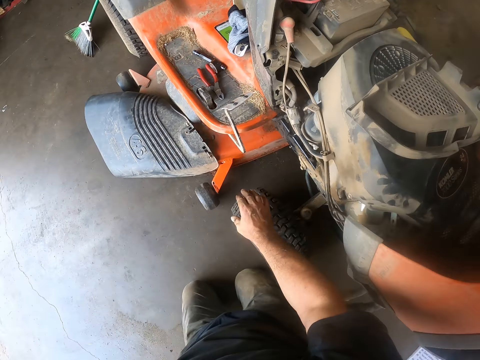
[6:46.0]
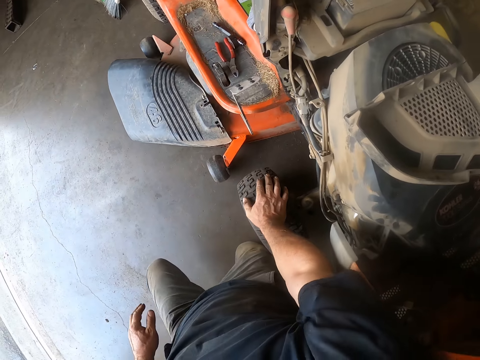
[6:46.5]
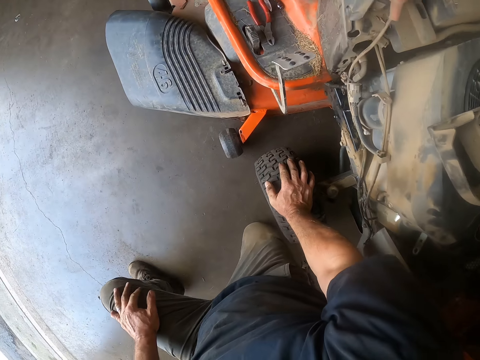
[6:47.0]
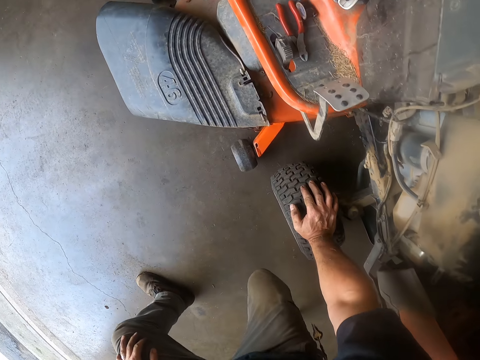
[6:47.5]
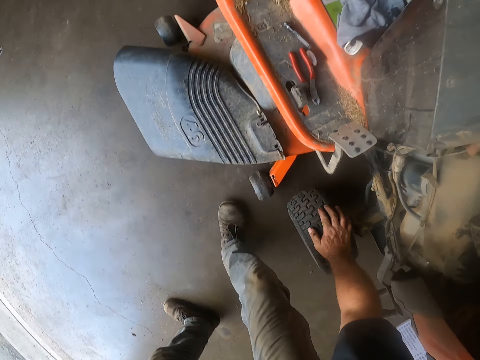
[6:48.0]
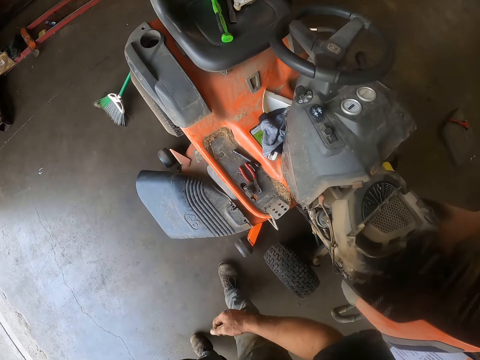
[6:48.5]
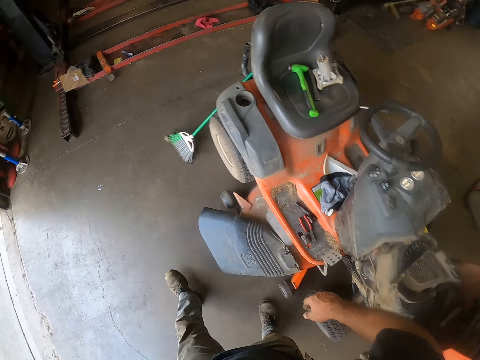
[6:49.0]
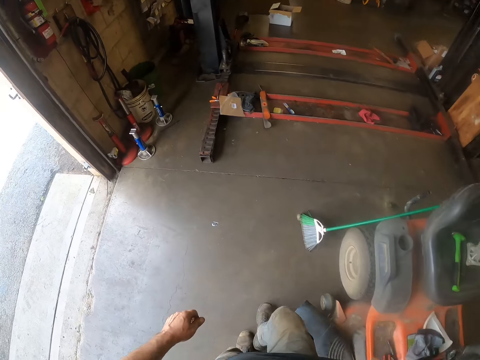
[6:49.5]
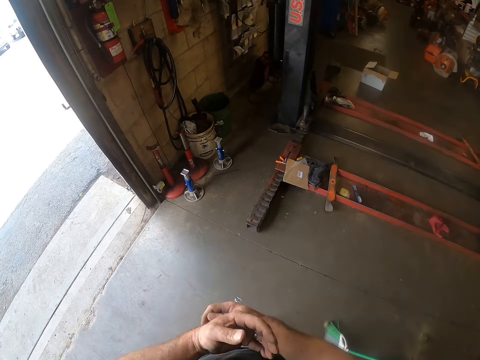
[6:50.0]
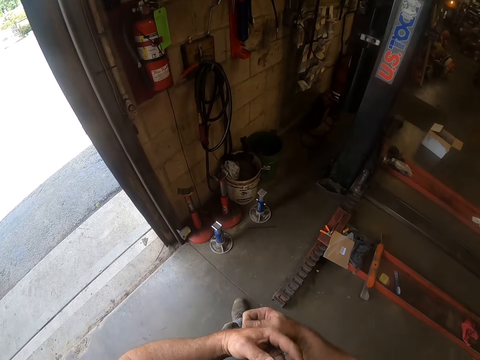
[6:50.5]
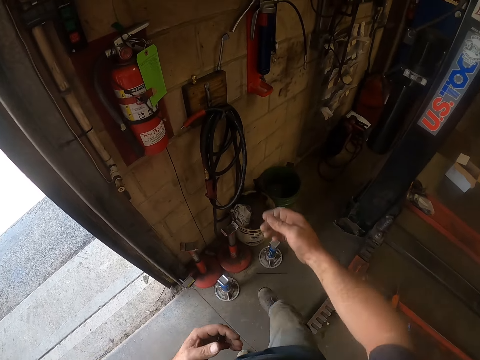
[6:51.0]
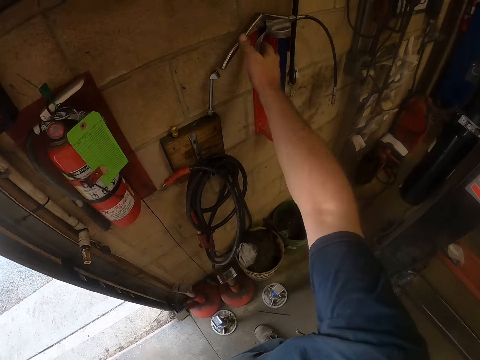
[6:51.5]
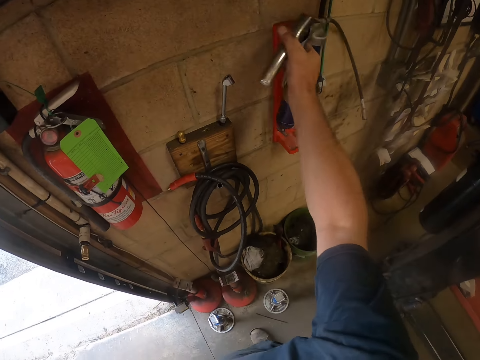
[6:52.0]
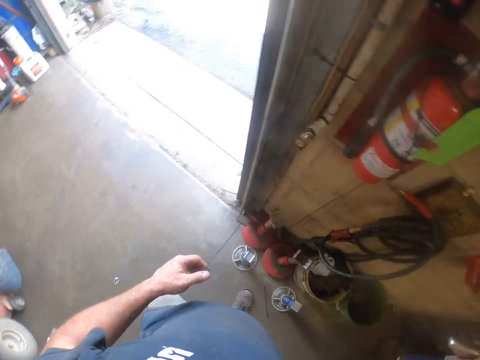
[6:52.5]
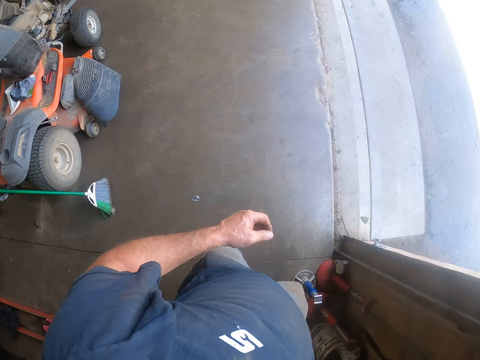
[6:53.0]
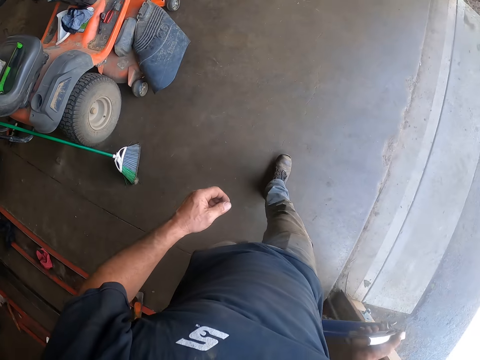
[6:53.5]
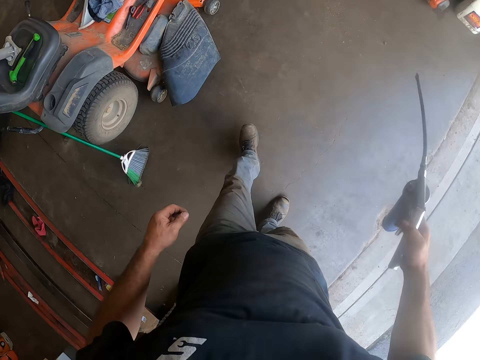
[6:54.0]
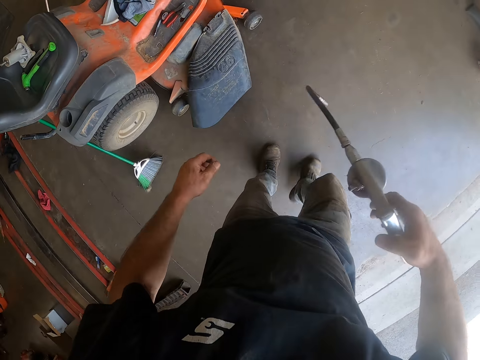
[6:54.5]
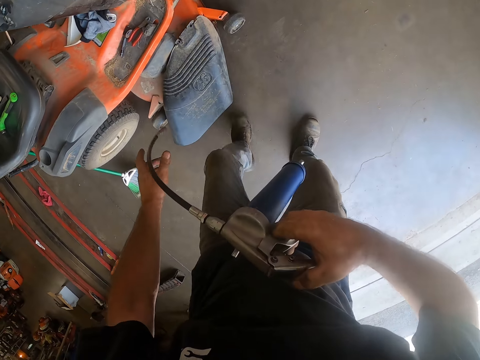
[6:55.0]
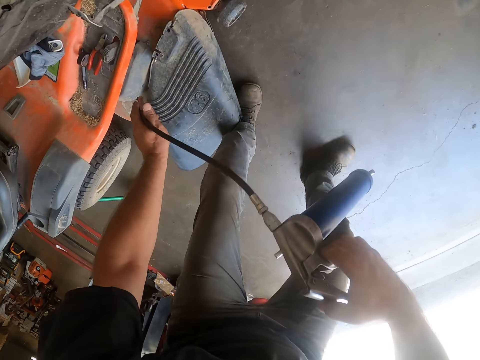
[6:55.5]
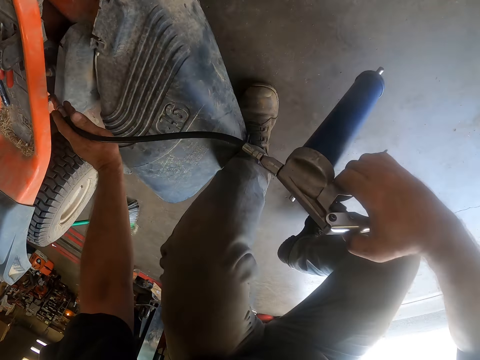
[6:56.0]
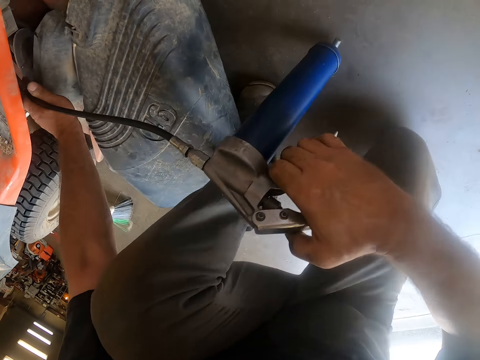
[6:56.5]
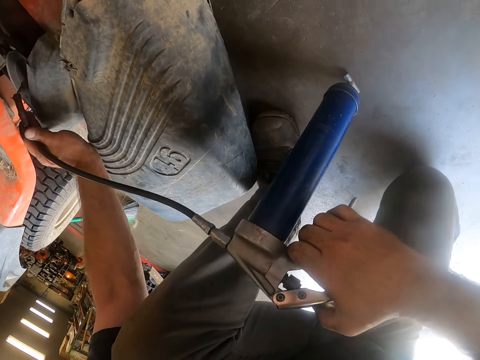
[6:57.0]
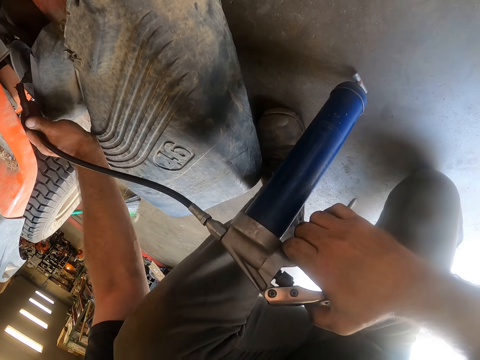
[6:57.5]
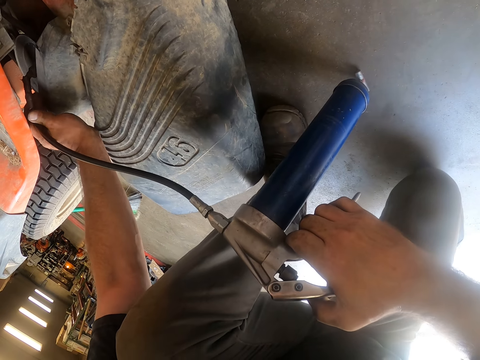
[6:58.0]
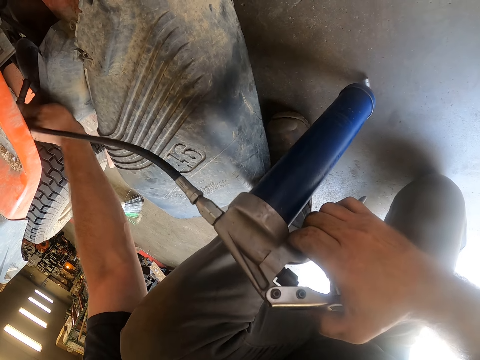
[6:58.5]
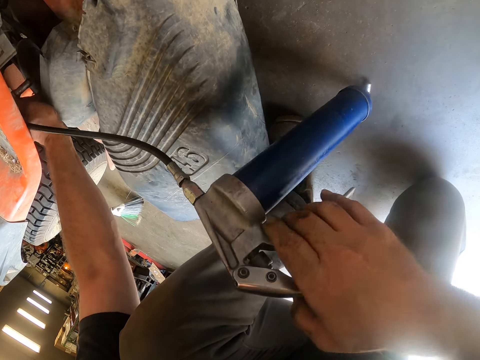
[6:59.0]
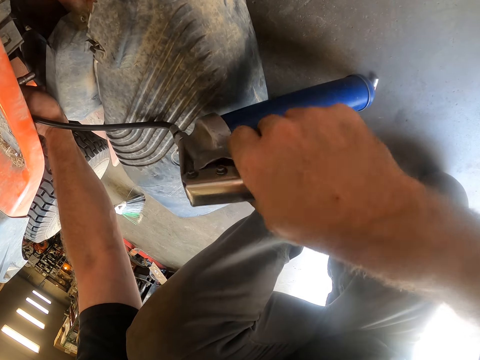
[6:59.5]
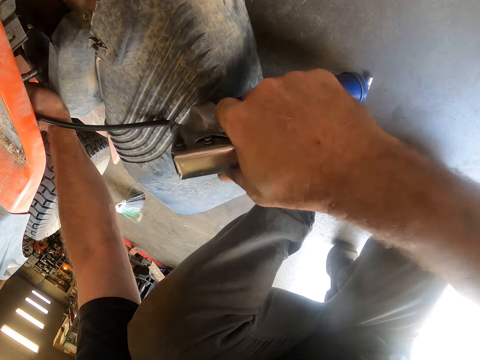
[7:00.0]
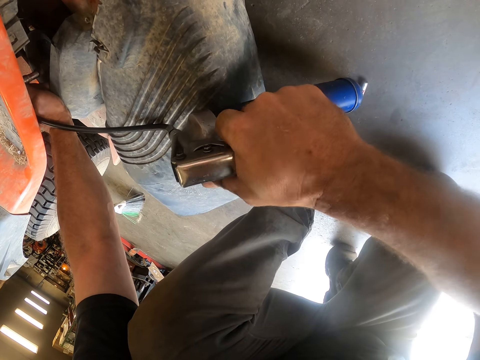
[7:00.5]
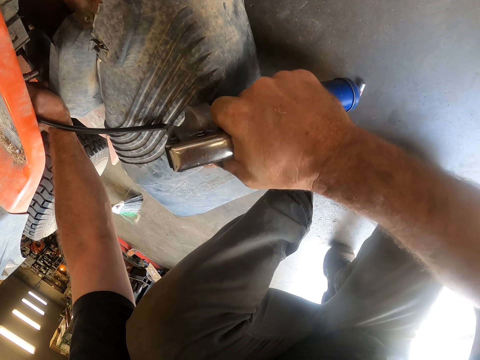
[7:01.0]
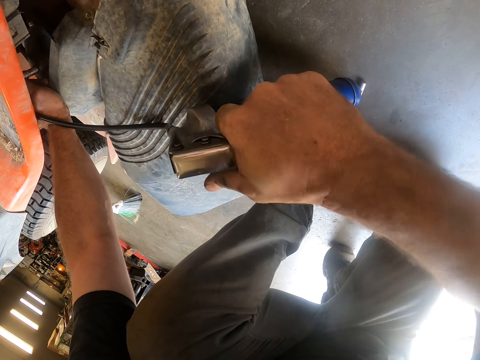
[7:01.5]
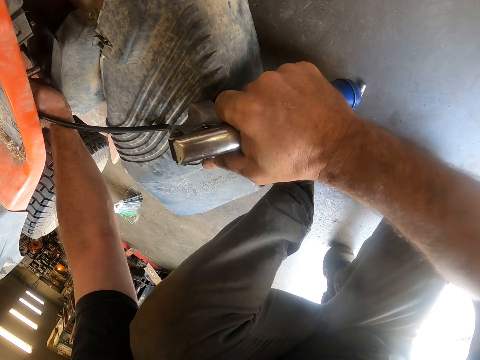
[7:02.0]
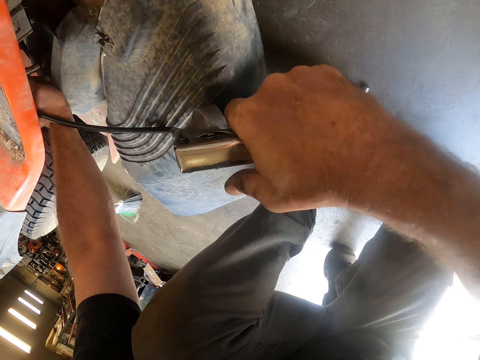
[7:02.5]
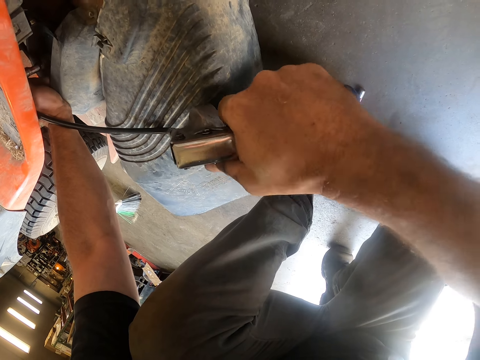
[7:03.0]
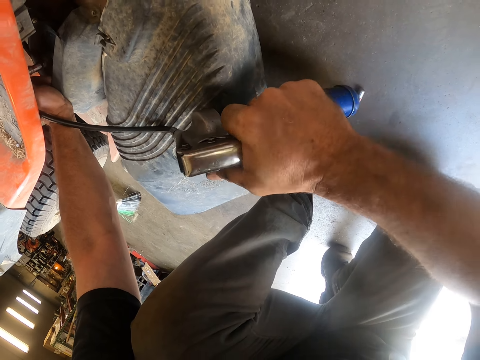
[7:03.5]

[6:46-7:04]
The camera wearer swings a hand. They lean a hand on the front tire. They move the left leg. They lean a hand on the left leg. They move the right leg. They swing a hand. They walk in the workshop. They swing a hand. They scratch the left hand. They swing a hand. They take a tire inflator. They walk in the workshop. They hold a high pressure pump. They swing a hand. They put the fast connector on the tire. They pump the deck assembly using the tire inflator.

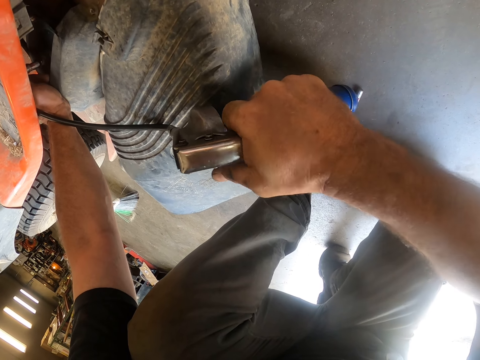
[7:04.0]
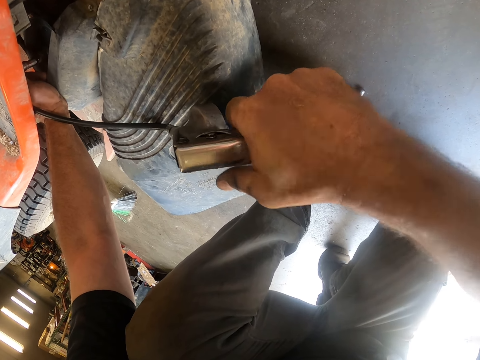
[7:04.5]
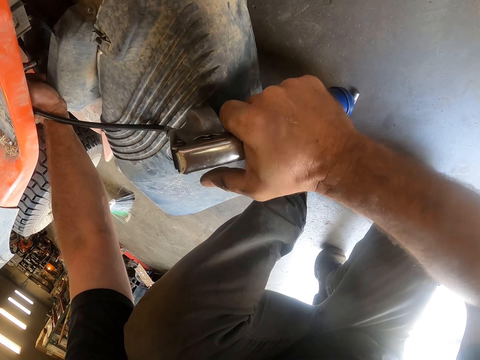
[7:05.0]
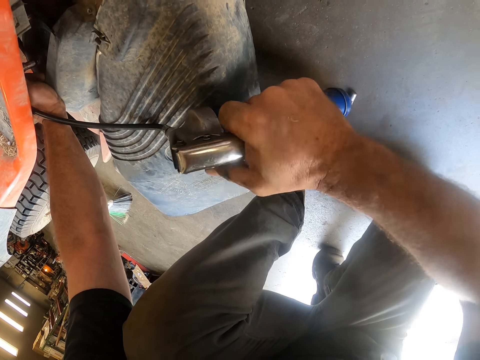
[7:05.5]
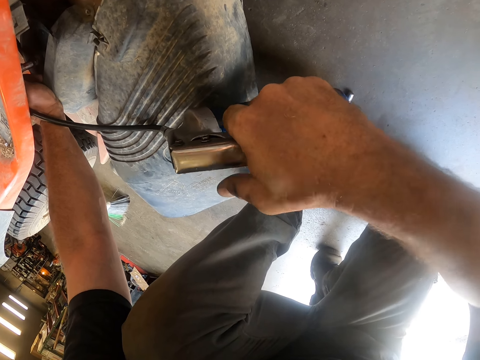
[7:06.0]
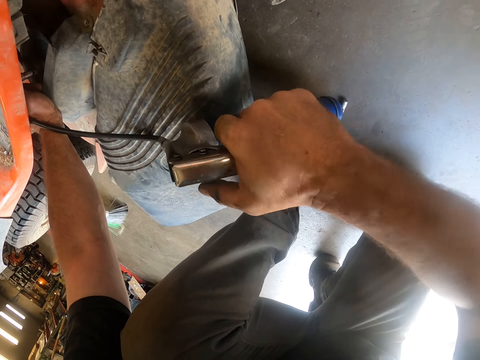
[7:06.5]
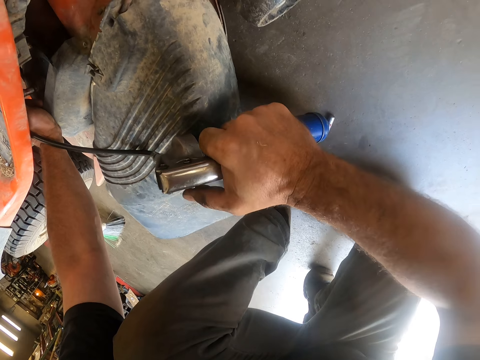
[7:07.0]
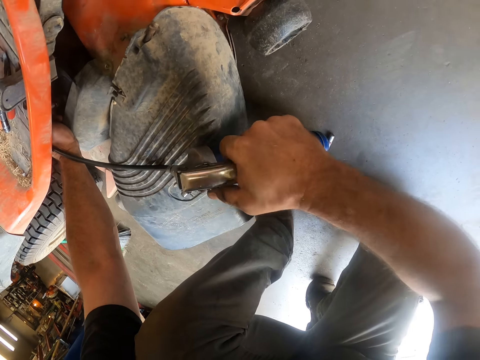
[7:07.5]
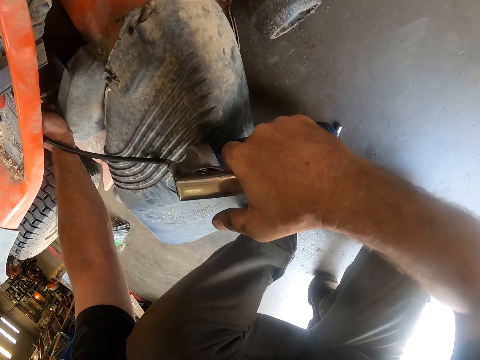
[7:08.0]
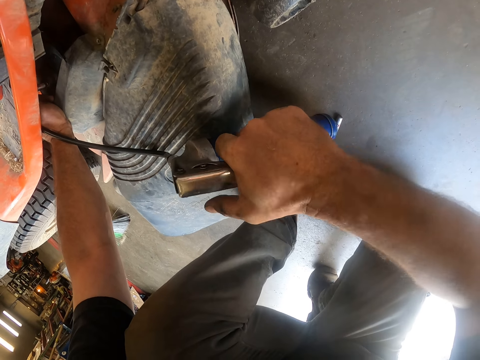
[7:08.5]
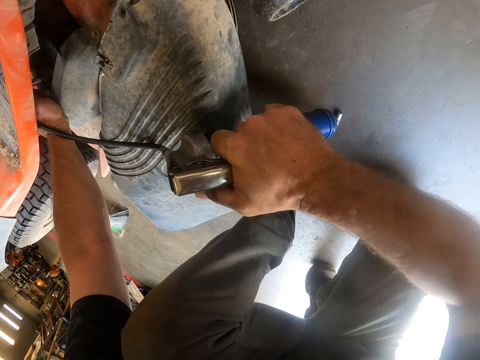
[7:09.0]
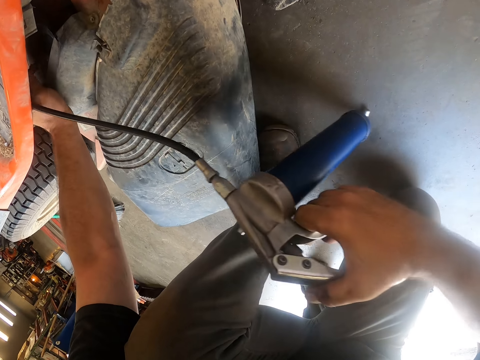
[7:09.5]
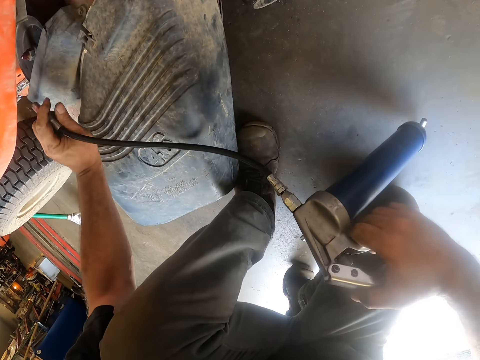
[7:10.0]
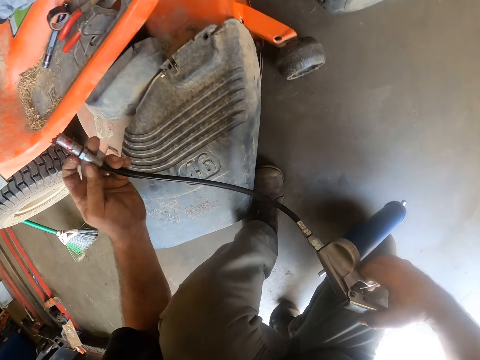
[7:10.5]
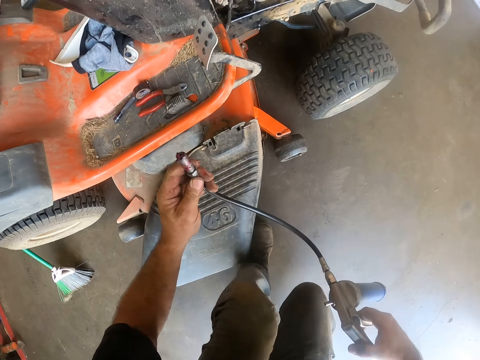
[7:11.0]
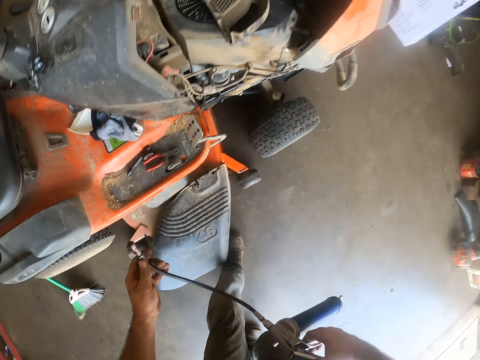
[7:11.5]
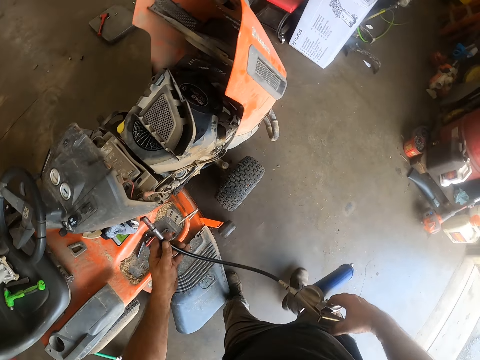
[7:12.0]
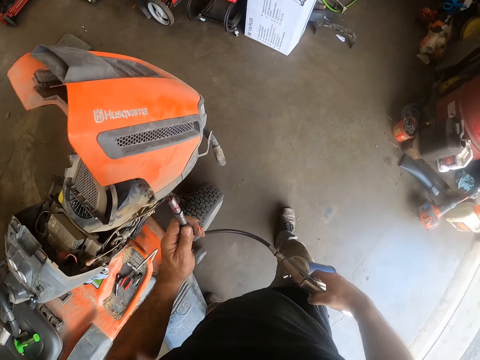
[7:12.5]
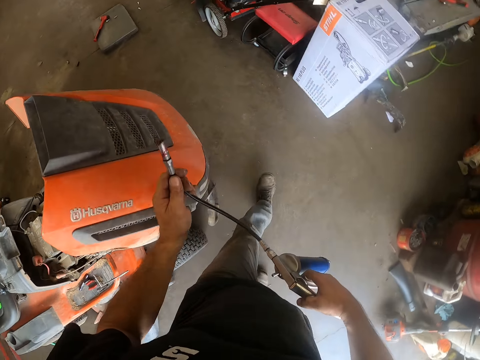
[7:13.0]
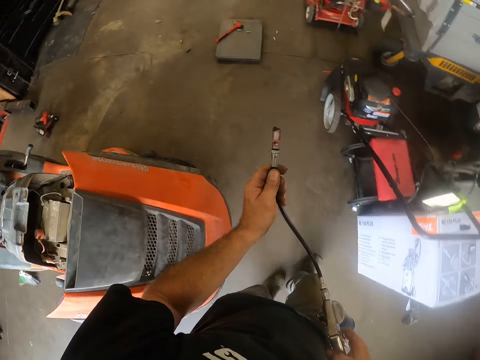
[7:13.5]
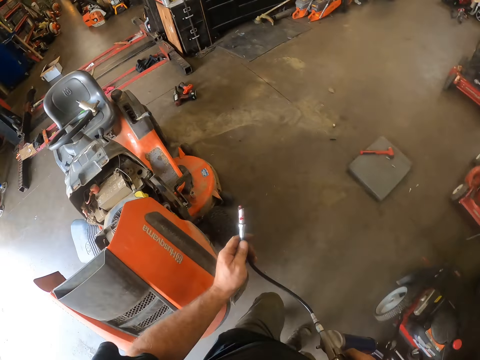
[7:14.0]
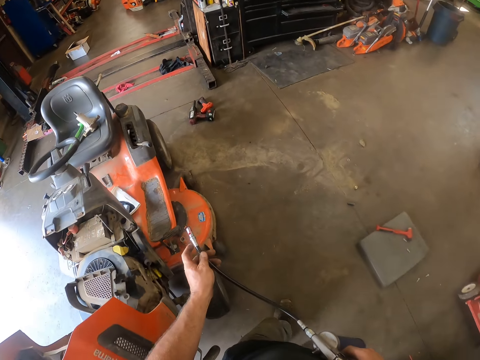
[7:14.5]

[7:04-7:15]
The camera wearer removes the lubricant. They swing a hand. They stand upright. They walk around the riding lawn mower.
